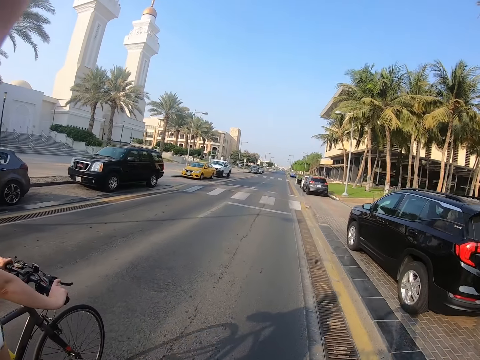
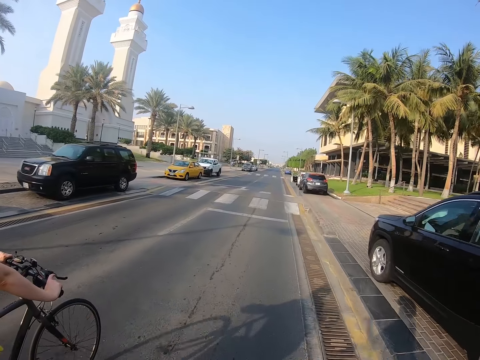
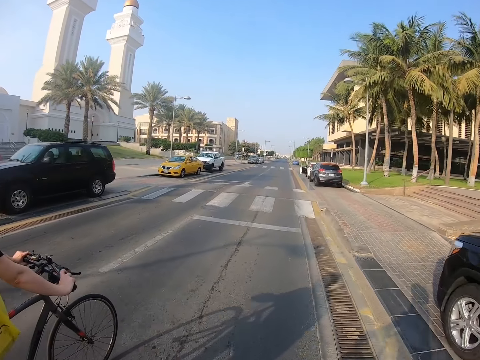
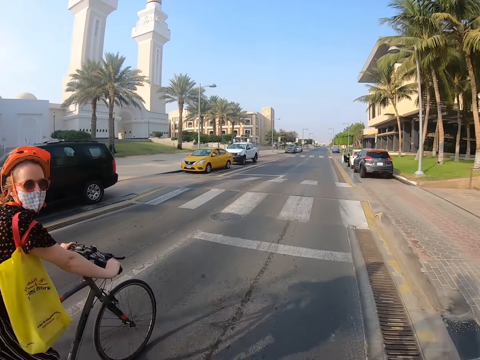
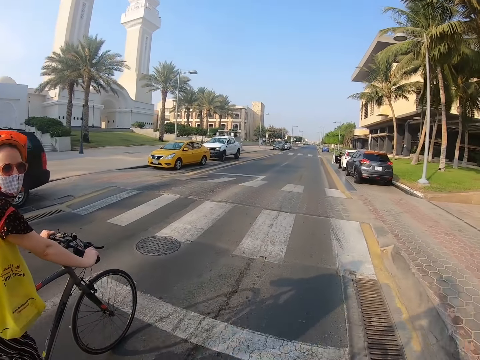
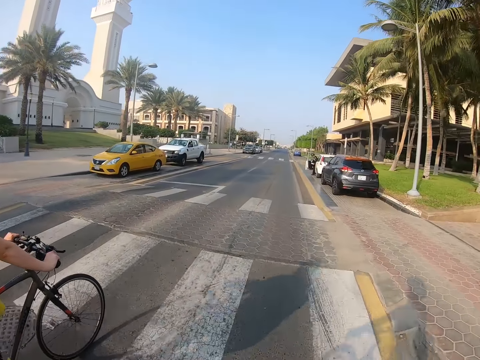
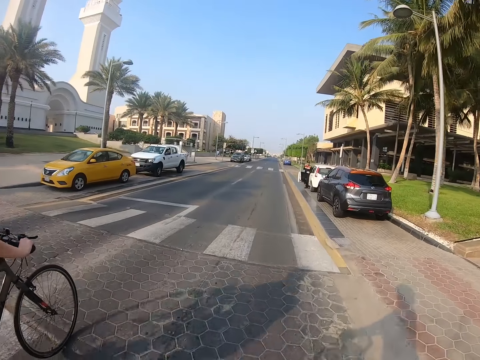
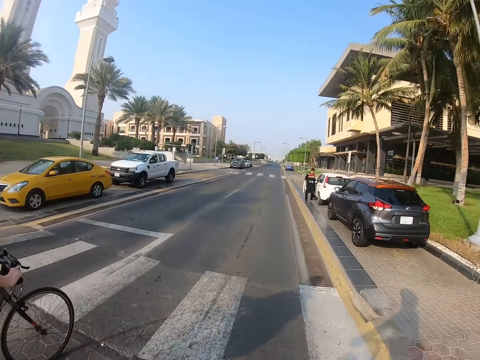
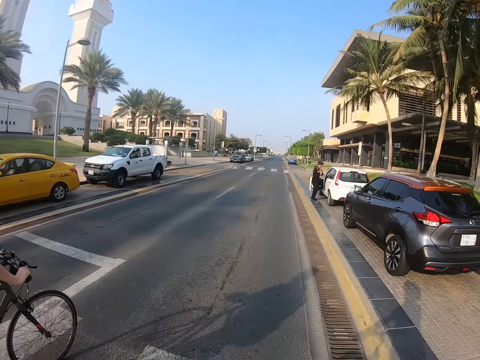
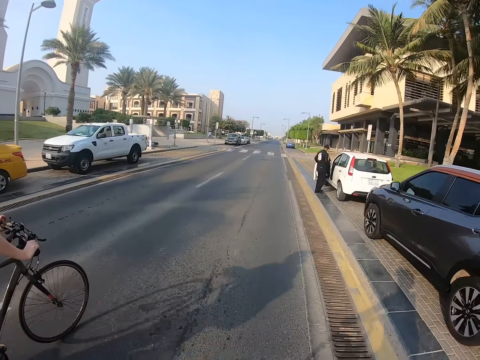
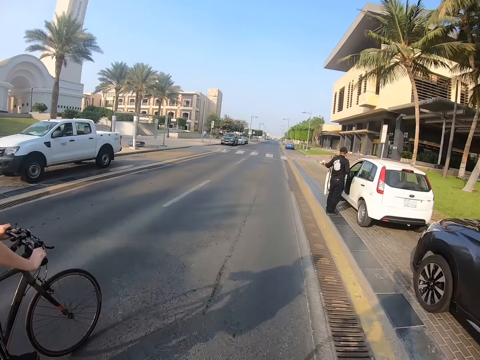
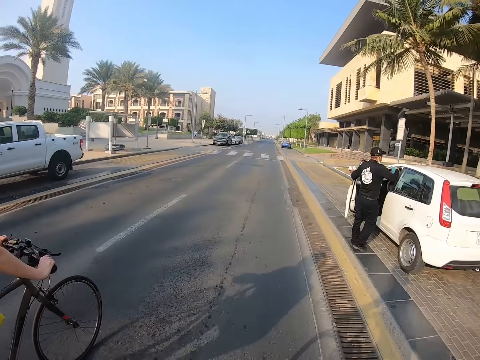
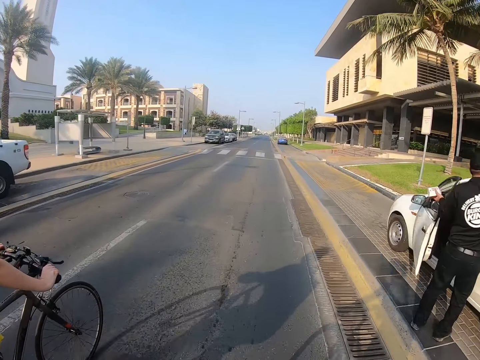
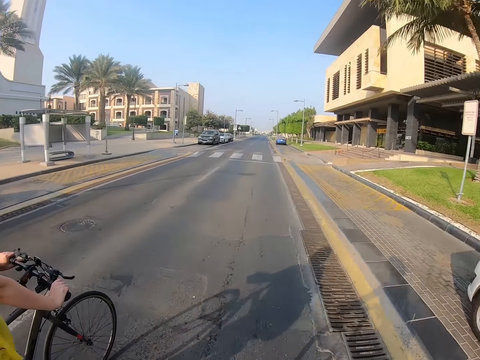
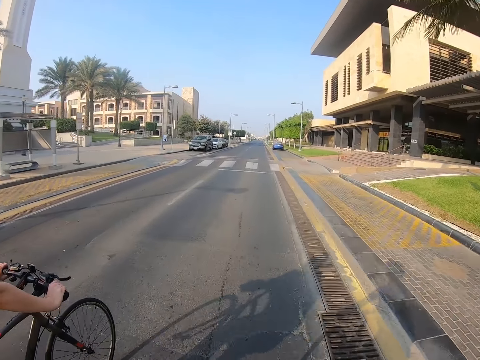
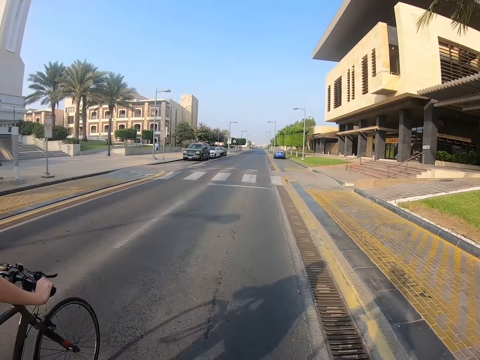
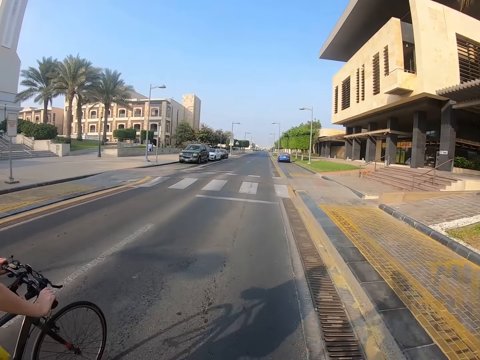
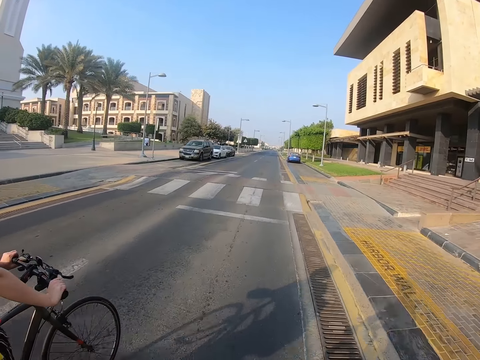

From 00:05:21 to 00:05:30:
A woman looks around. The camera wearer rides a bicycle.

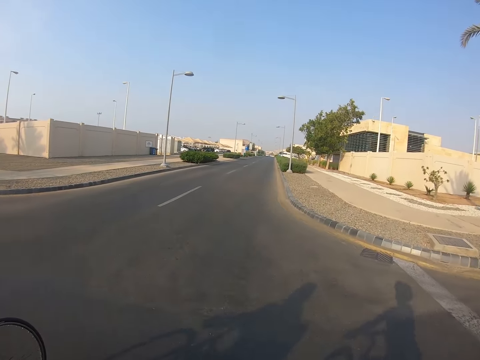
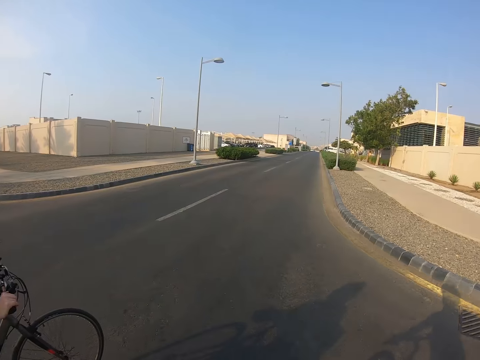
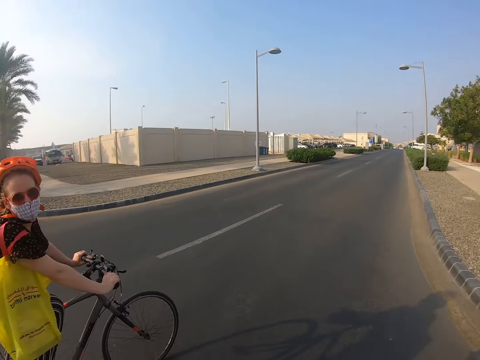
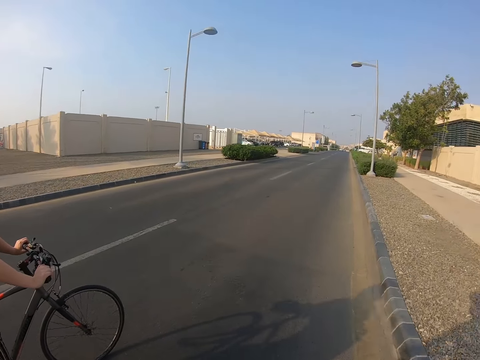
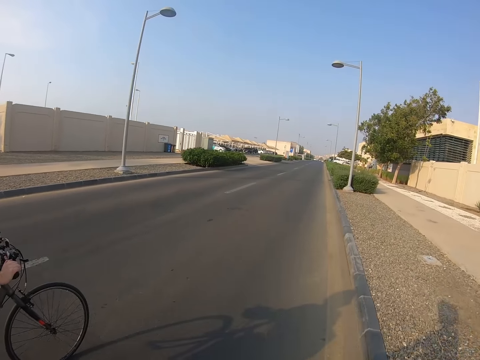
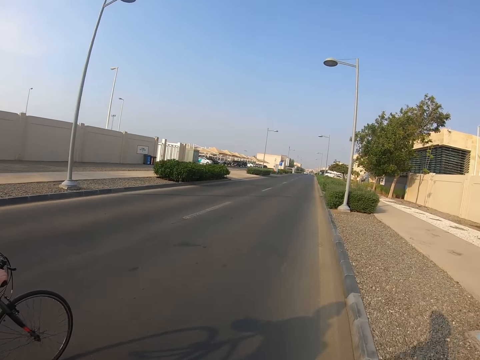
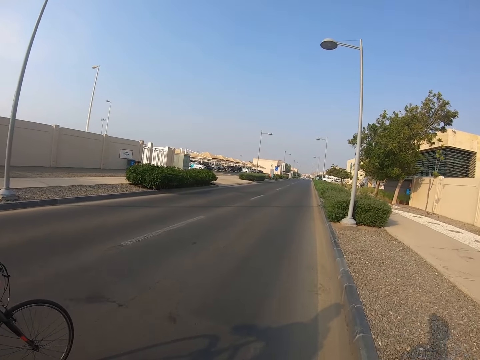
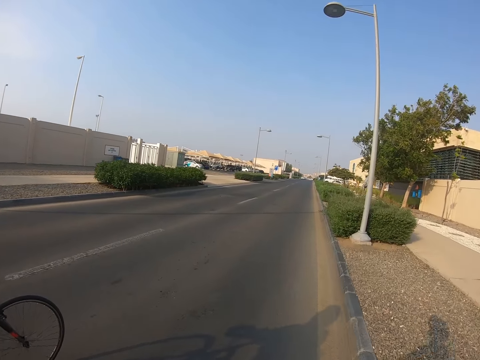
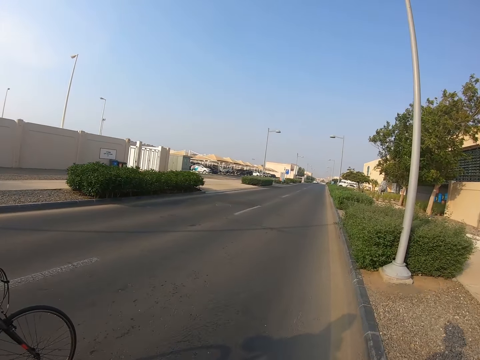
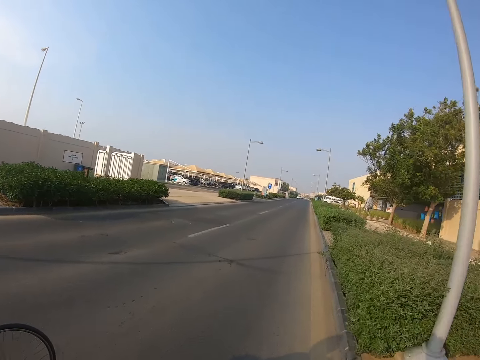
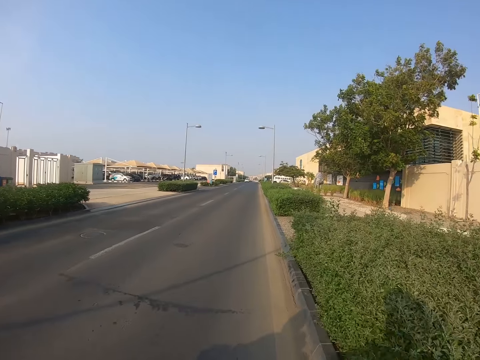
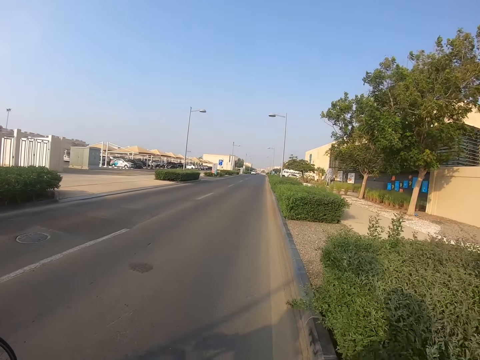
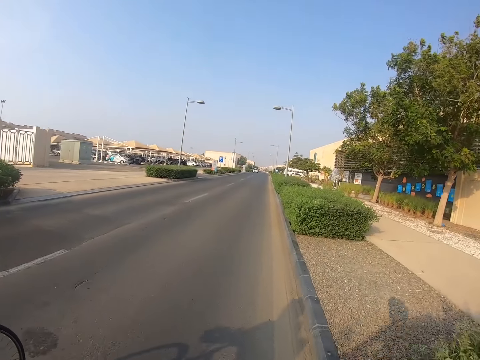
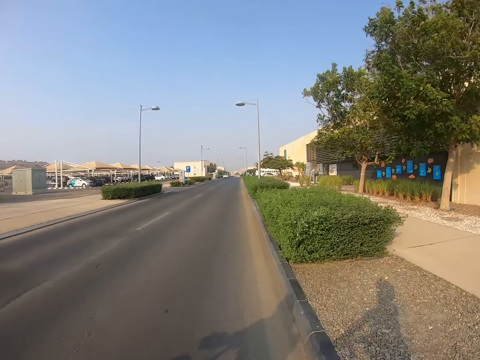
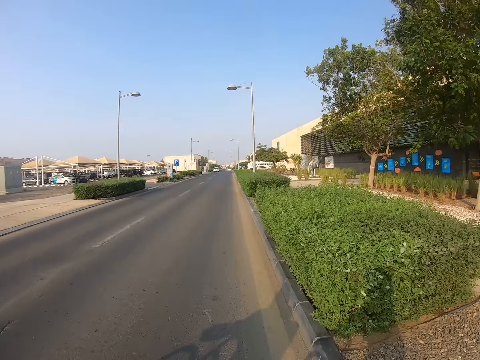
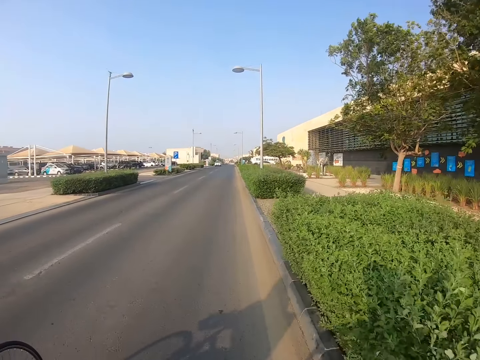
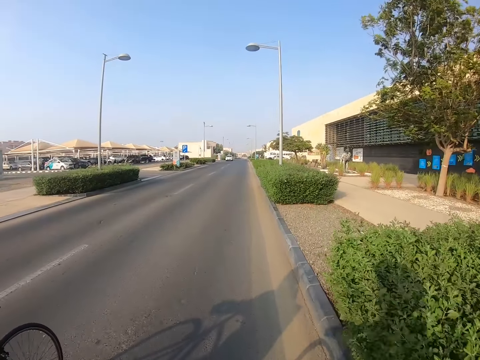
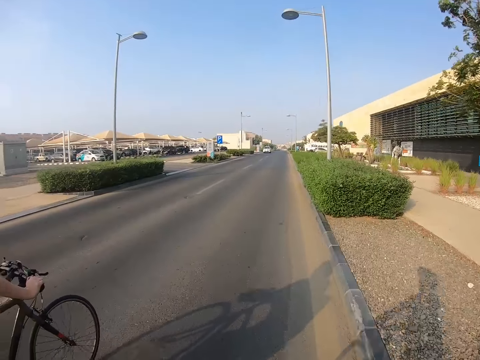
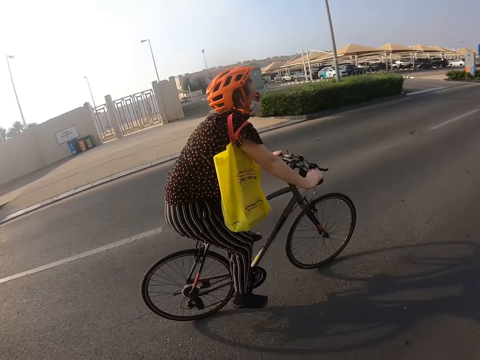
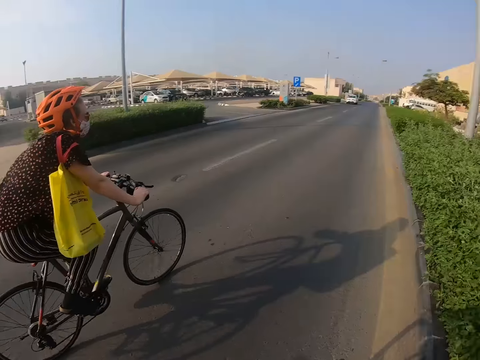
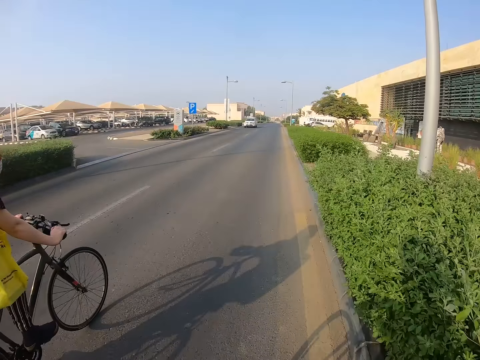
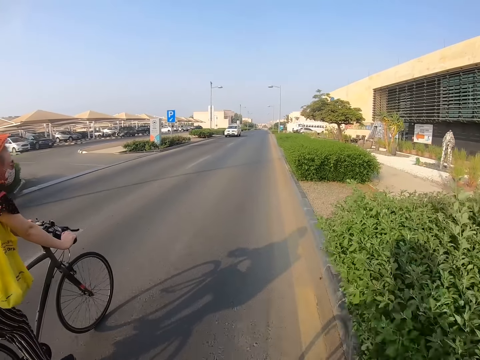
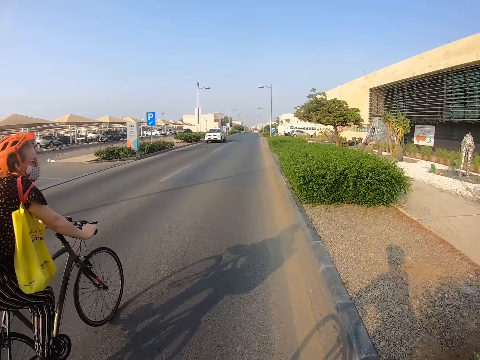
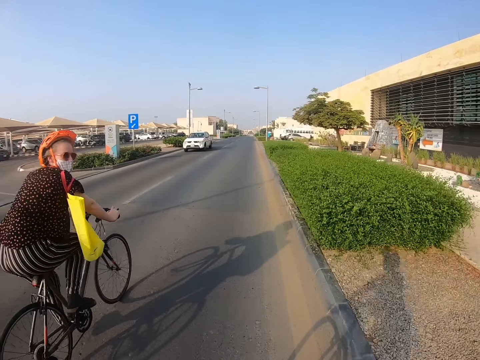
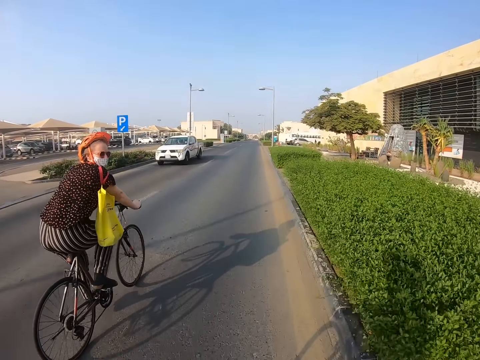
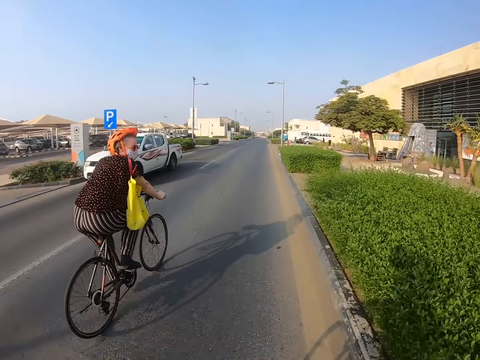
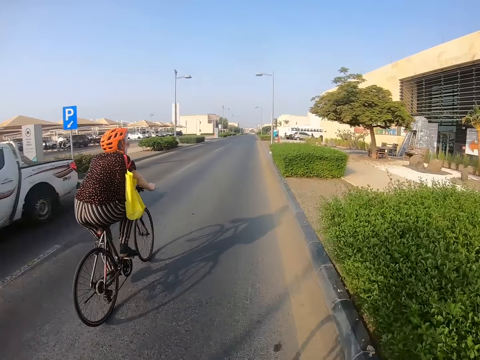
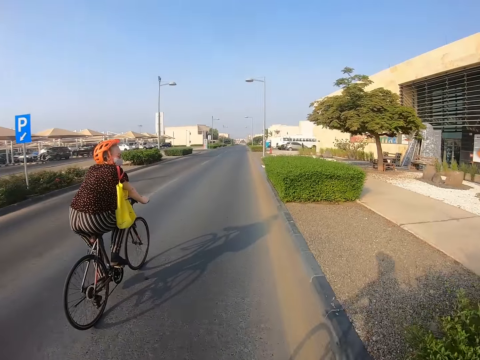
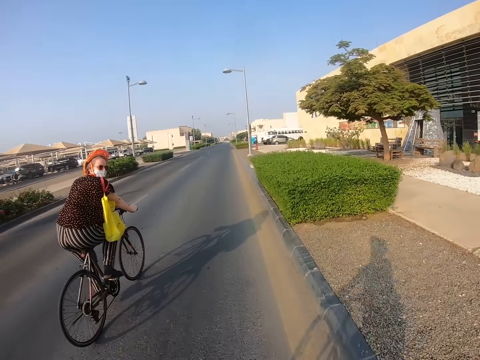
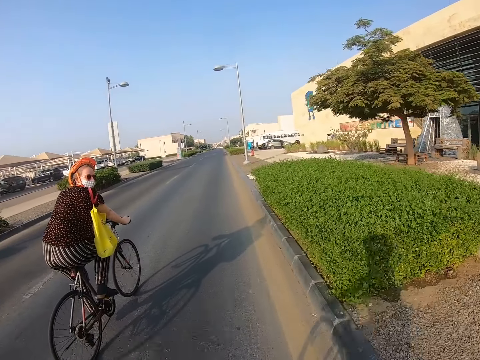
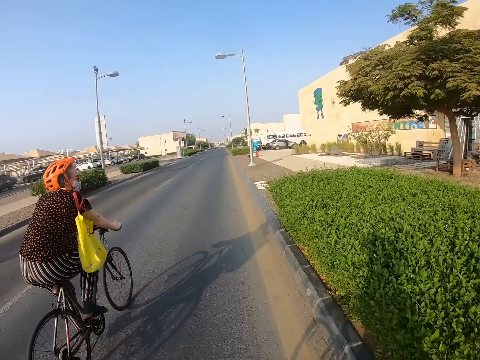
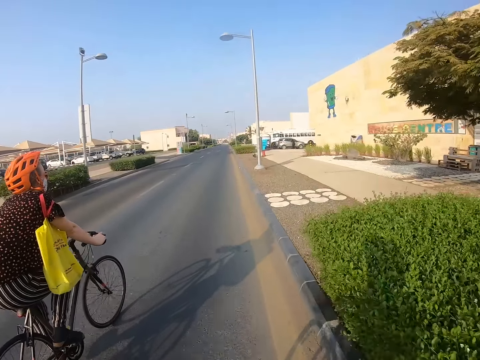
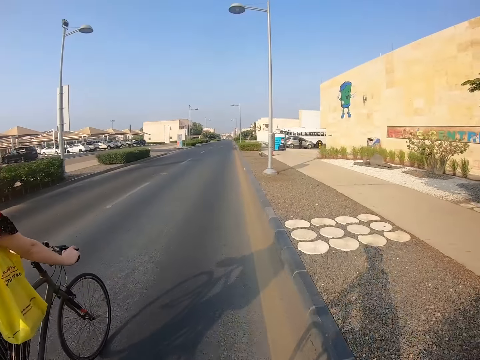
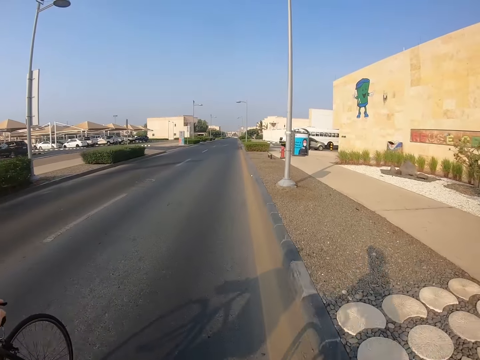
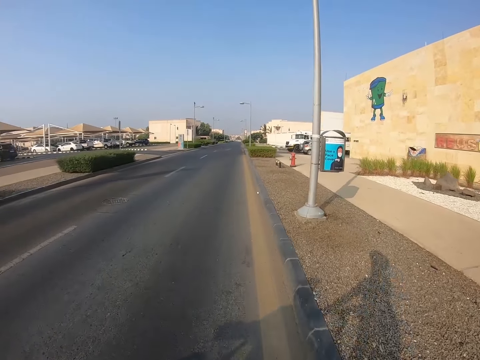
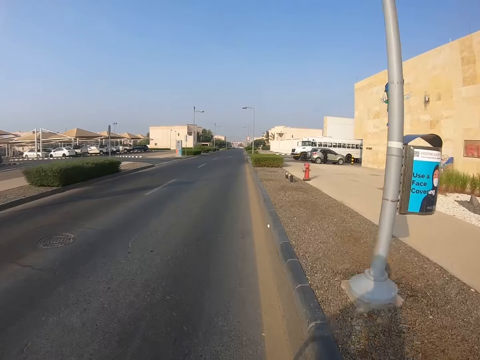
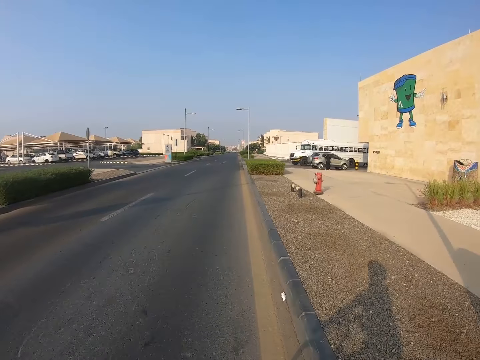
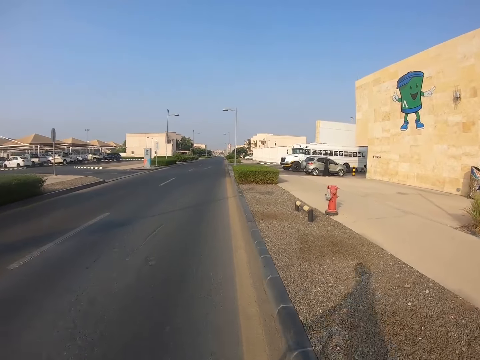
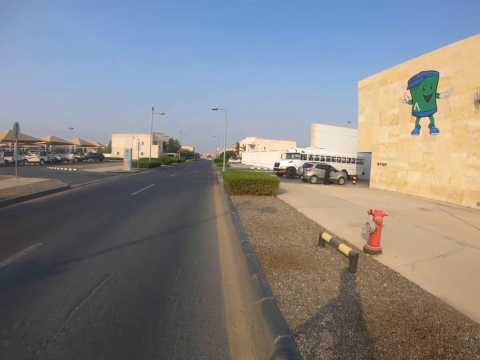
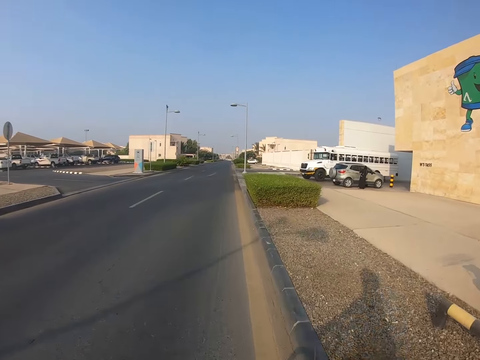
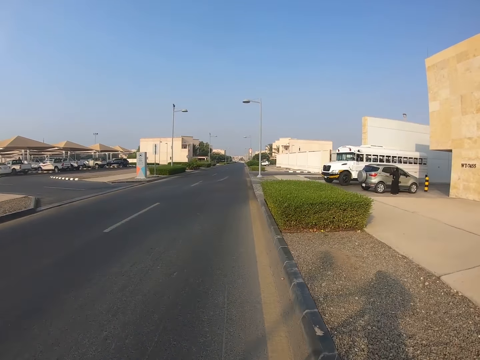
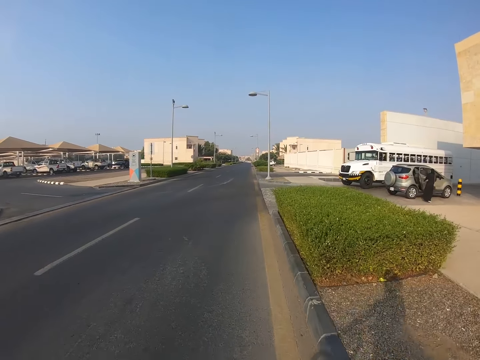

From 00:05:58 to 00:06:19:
The camera wearer looks around. They ride a bicycle. They look around. They look at a woman on a bicycle. They look around. Another woman looks around. The other woman looks around again. The camera wearer rides the bicycle.
